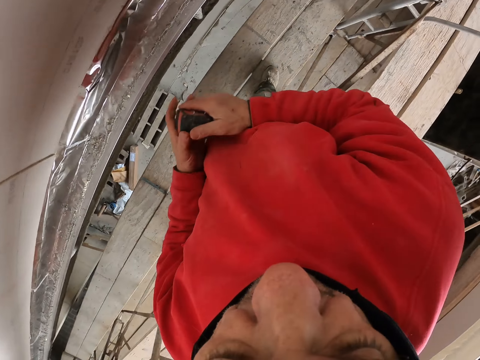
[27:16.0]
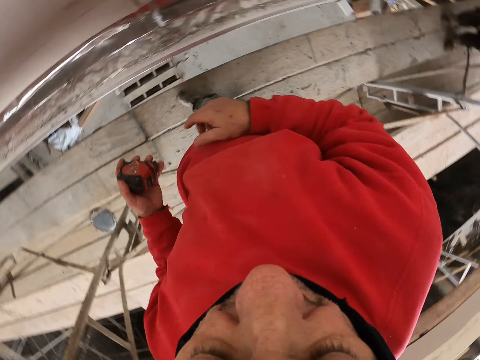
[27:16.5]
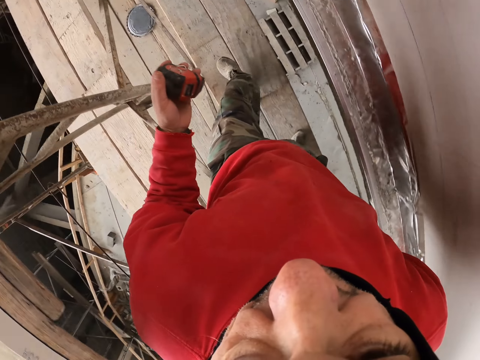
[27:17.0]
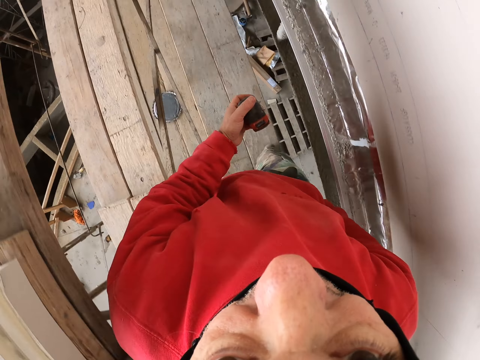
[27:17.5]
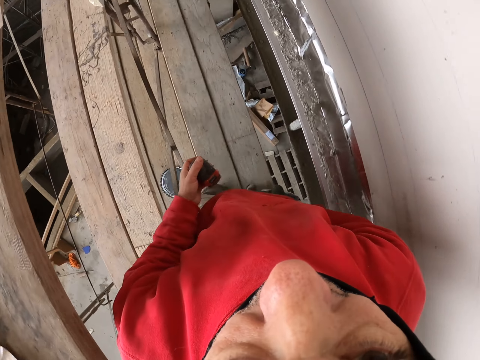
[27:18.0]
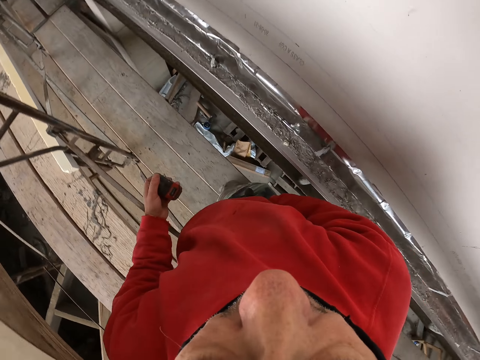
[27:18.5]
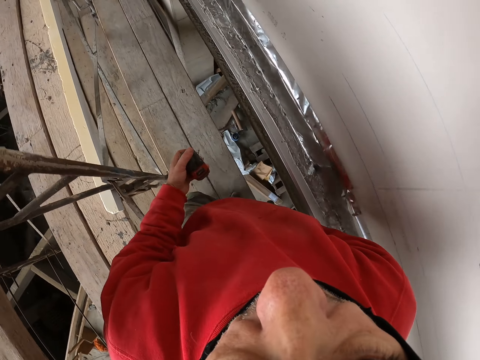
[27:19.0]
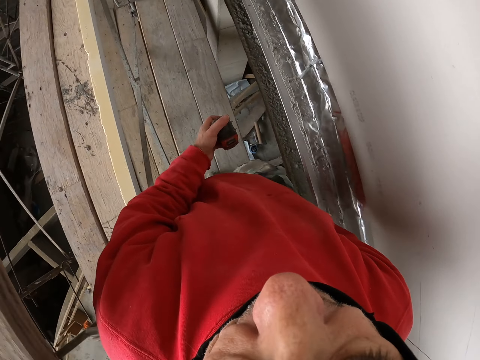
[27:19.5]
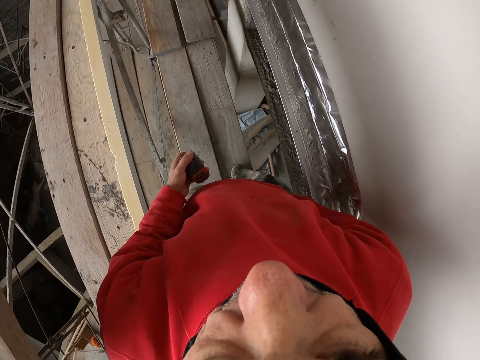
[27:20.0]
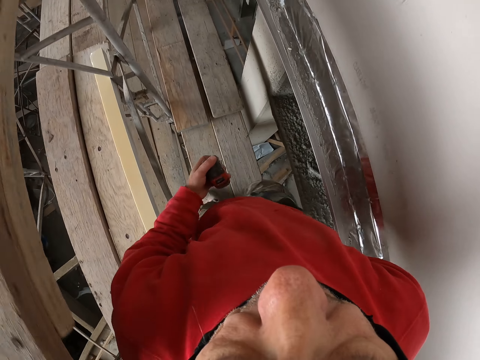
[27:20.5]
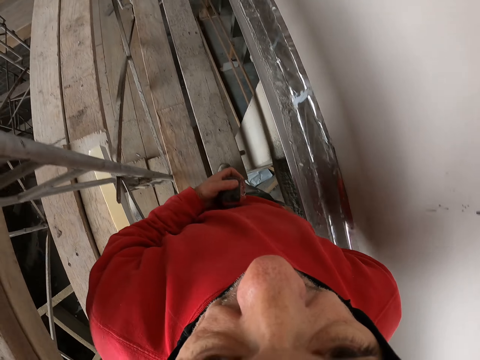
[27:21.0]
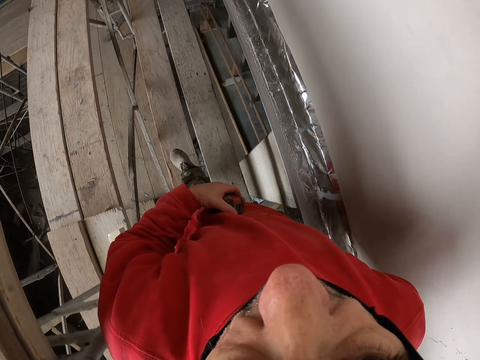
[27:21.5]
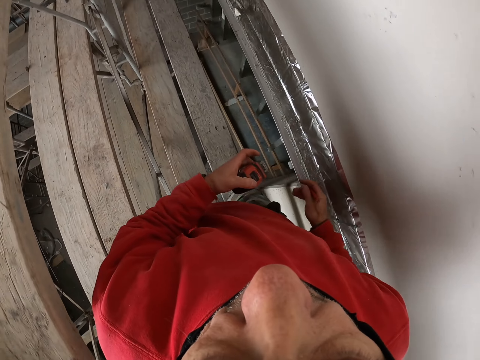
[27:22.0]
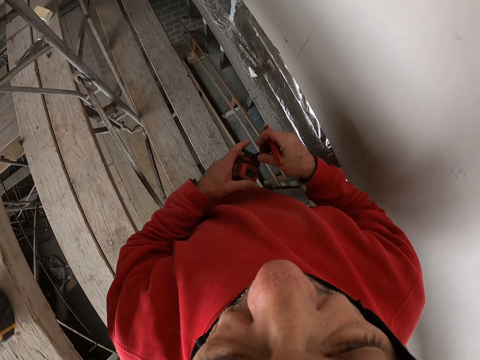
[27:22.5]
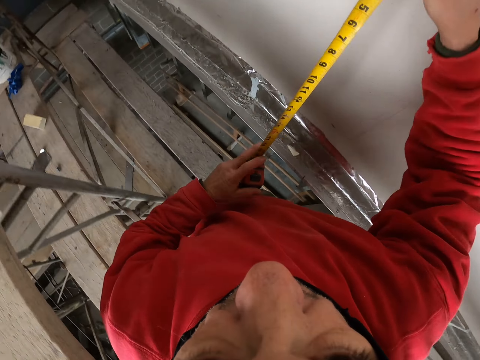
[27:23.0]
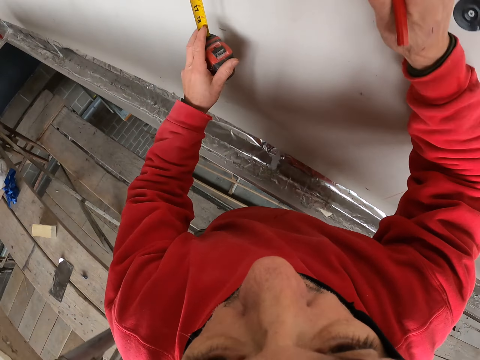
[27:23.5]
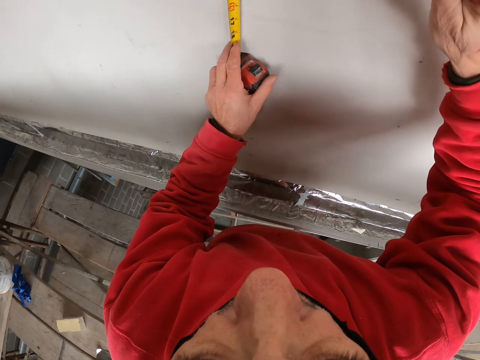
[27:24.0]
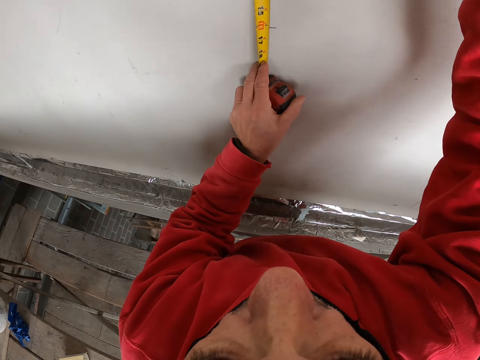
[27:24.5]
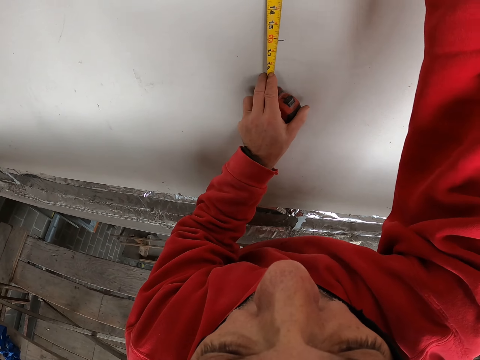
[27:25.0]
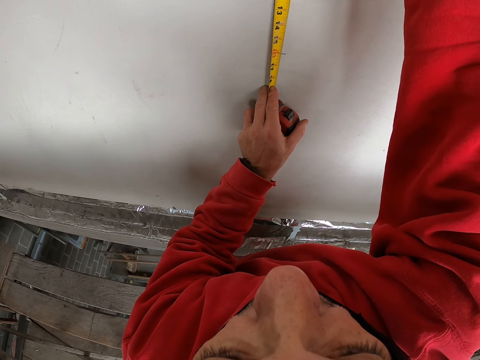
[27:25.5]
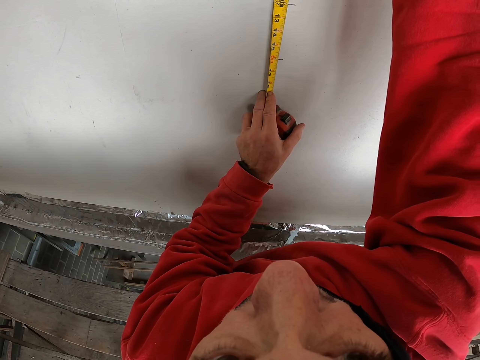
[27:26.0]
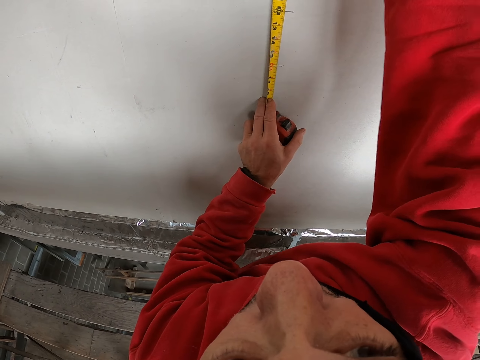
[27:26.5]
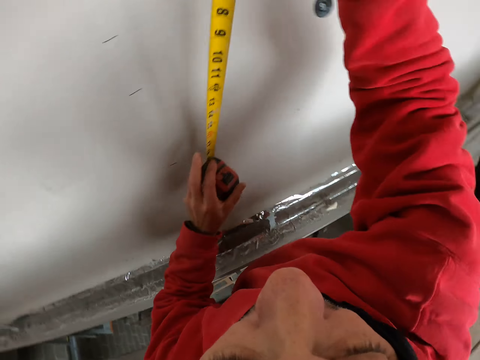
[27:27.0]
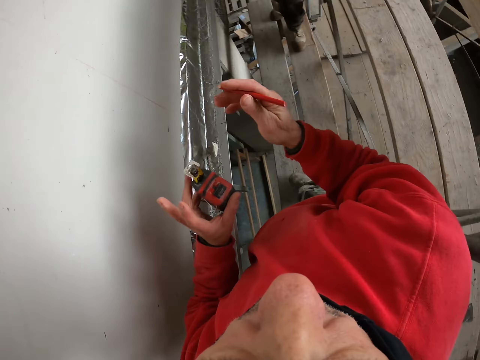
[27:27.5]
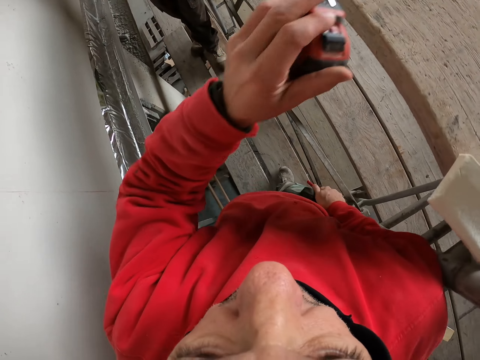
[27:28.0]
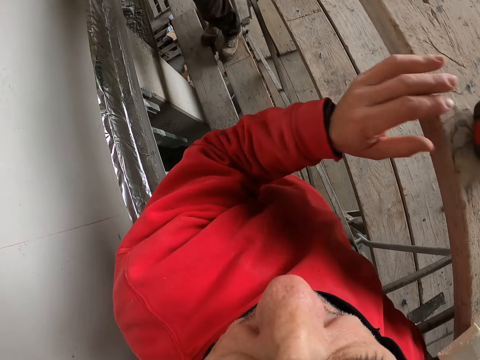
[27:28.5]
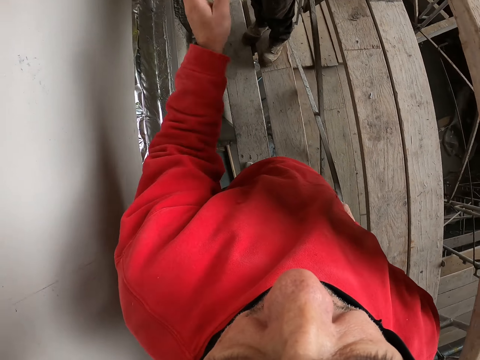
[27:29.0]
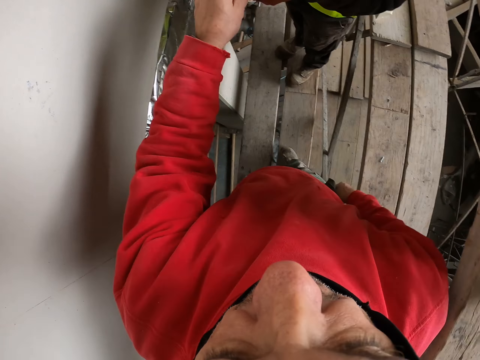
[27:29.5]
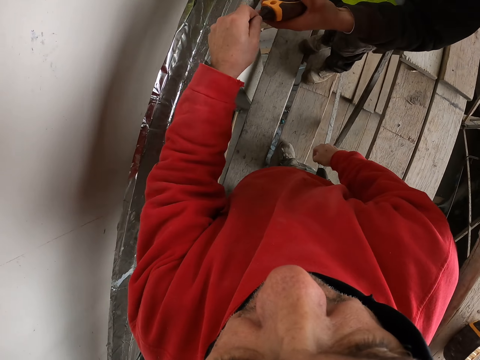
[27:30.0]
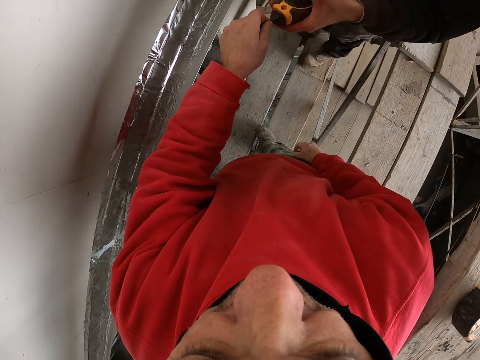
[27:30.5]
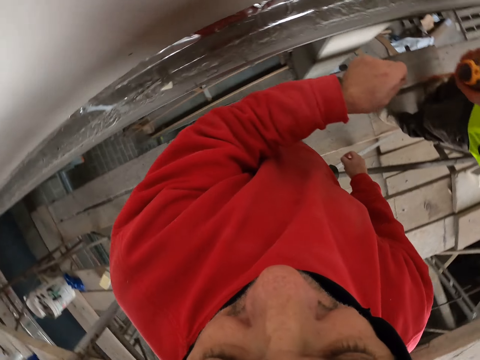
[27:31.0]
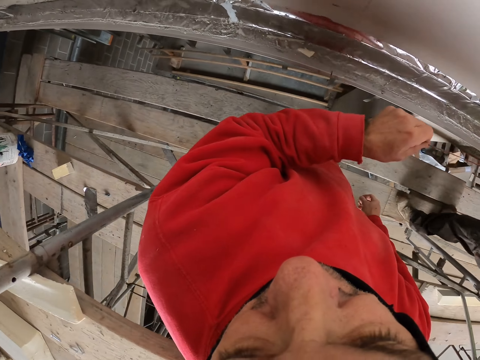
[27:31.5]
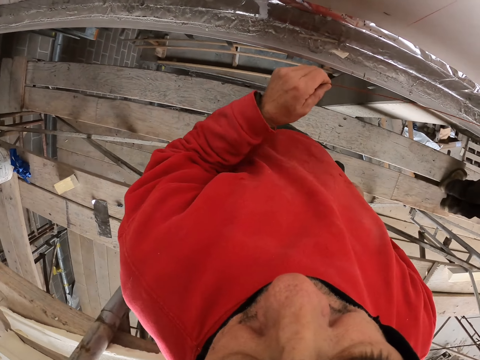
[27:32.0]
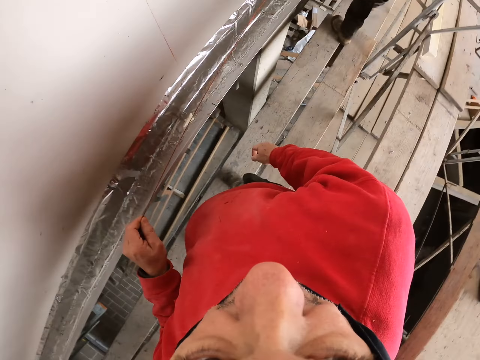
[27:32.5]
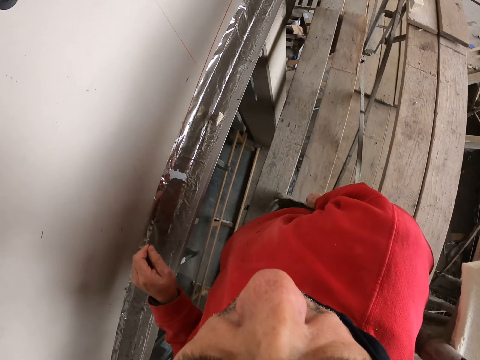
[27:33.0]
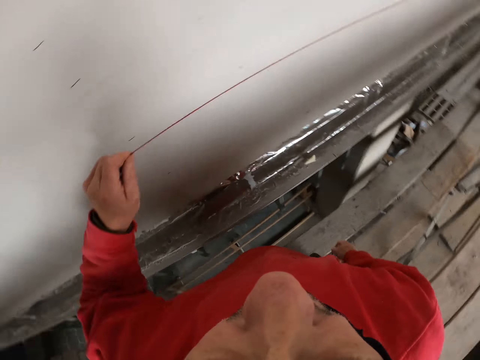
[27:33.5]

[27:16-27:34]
The camera wearer turns around. They walk a few steps. They pull the tape measure. They measure the size required. They mark on the wall. They fold the tape measure and put down the tape measure. A man holds the tape in his hand.

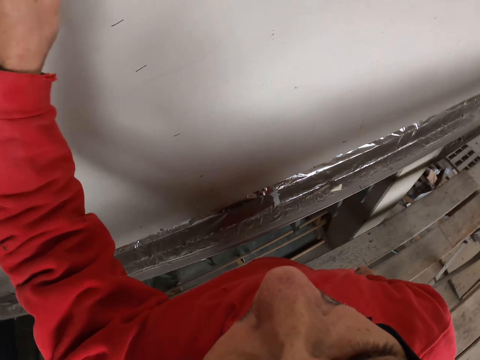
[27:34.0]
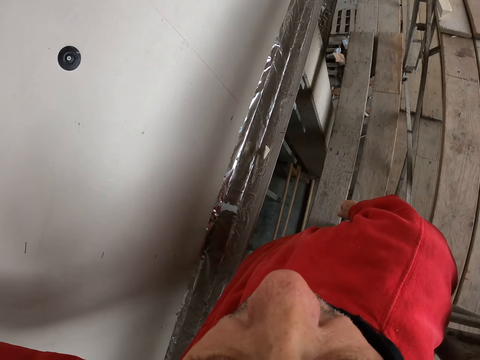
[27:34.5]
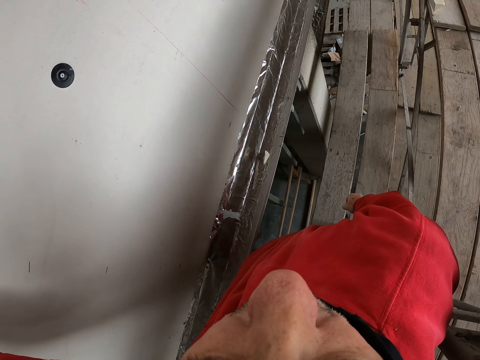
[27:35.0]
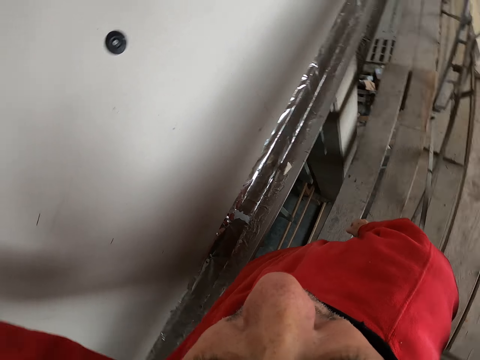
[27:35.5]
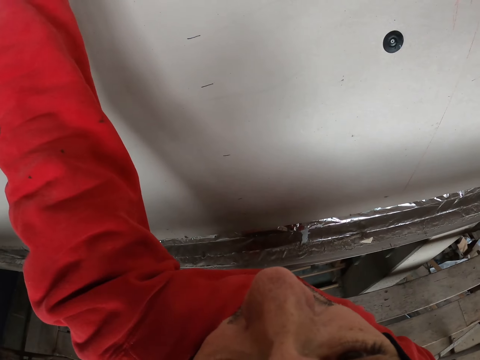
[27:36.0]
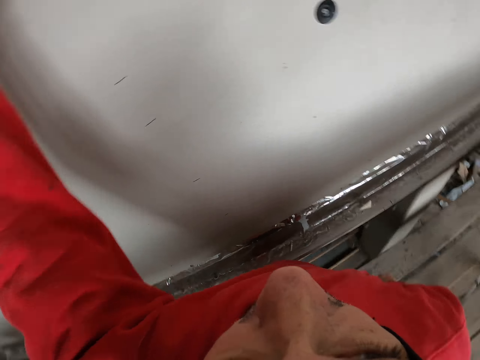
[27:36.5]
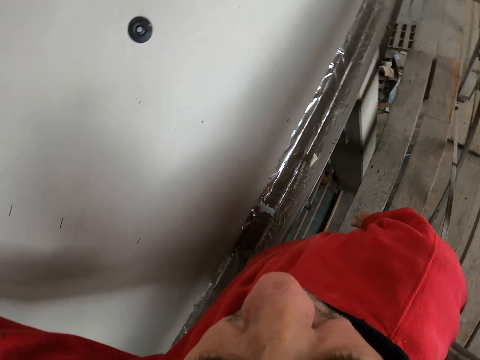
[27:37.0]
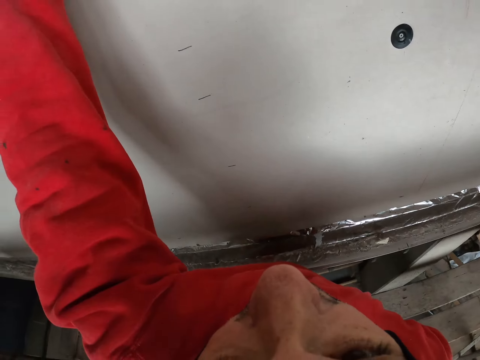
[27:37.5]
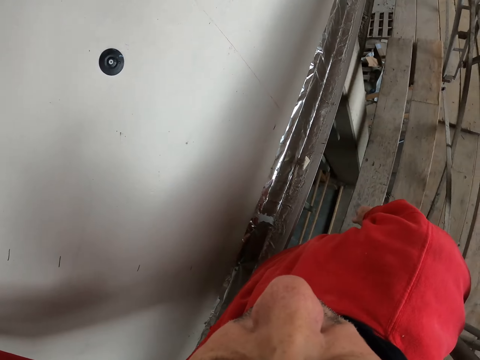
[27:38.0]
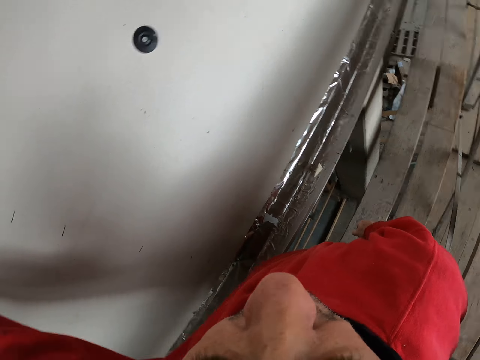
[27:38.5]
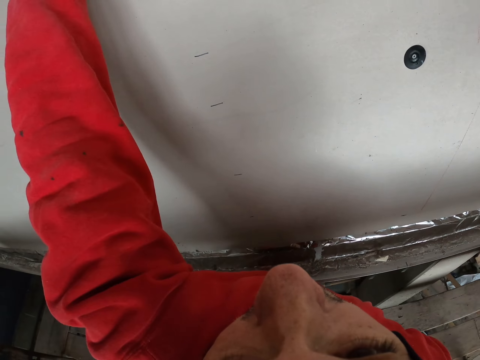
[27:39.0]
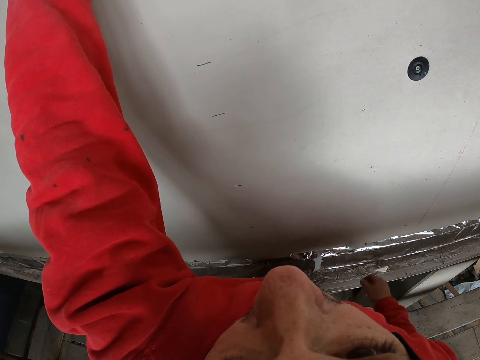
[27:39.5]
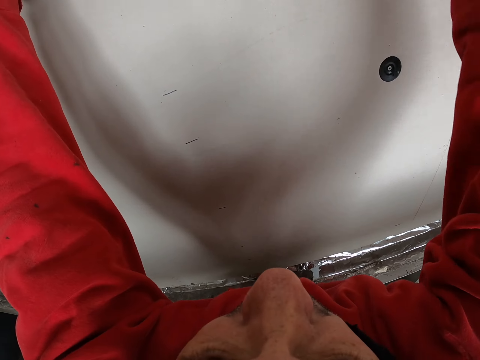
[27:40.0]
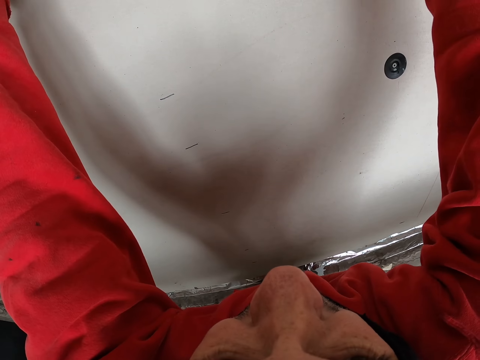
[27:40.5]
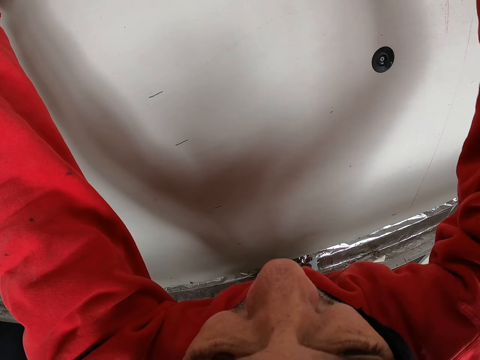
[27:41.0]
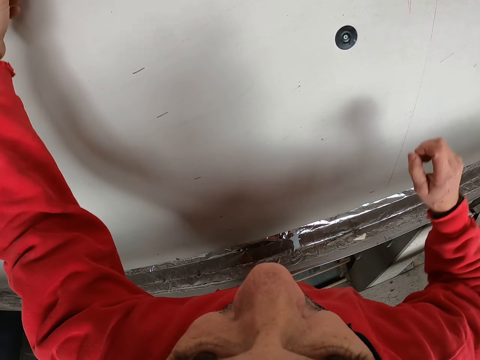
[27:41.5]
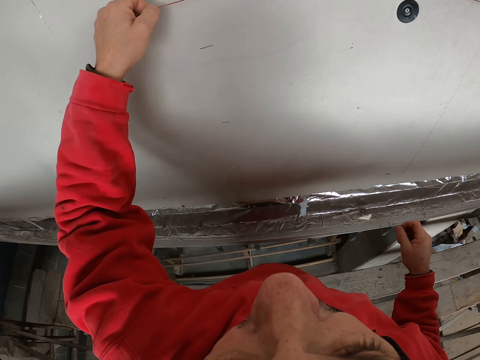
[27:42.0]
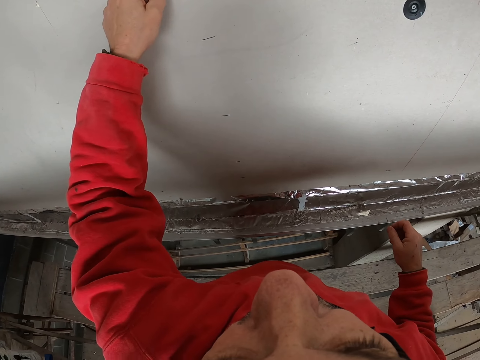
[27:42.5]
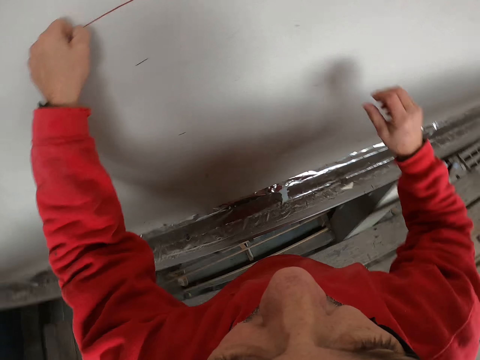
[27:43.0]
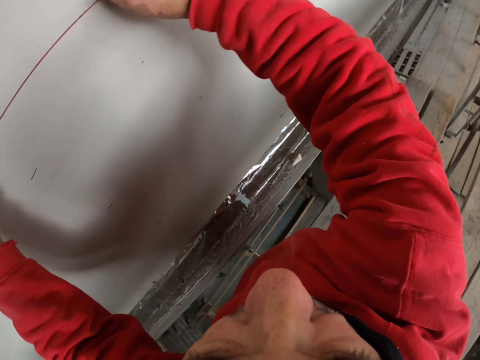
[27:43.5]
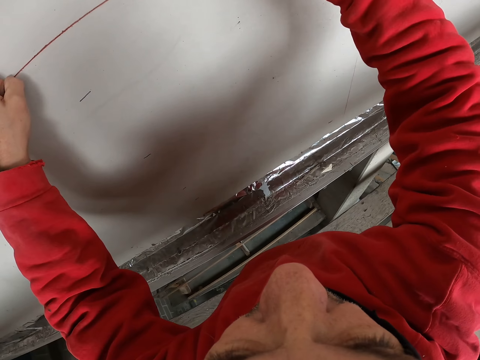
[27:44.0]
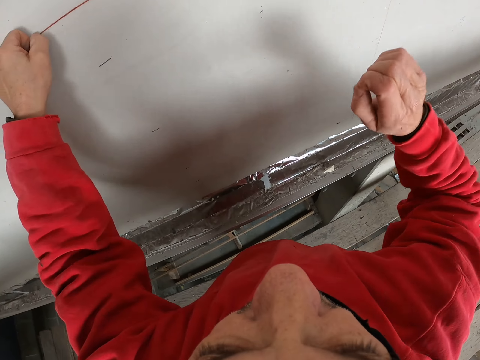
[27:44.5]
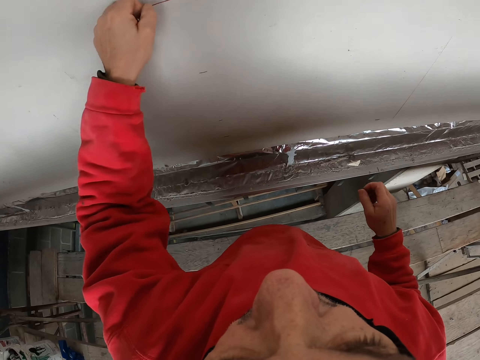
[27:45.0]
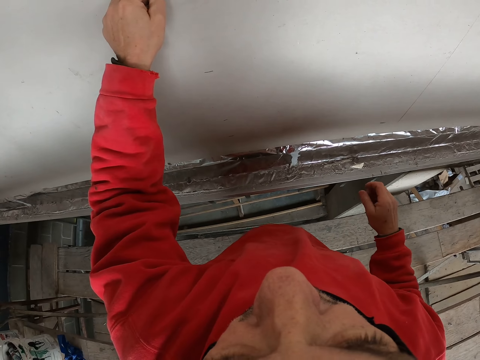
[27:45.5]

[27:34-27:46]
The camera wearer measures the wall. He lifts up his hand. He moves the string. He marks on the wall.
